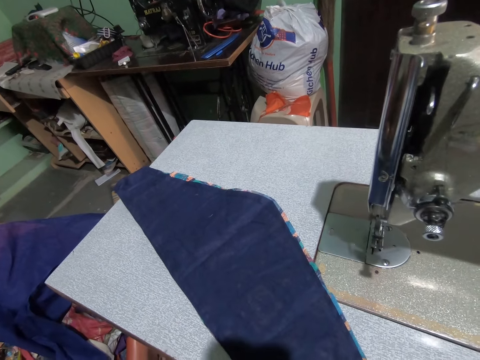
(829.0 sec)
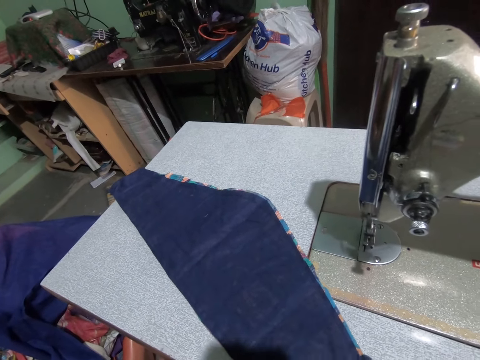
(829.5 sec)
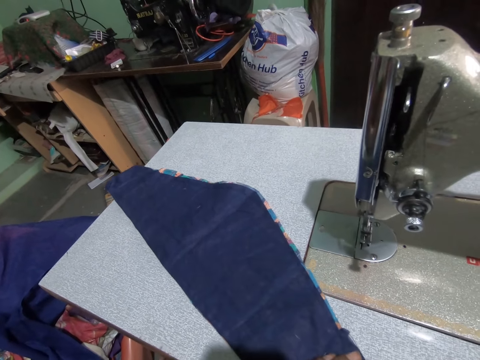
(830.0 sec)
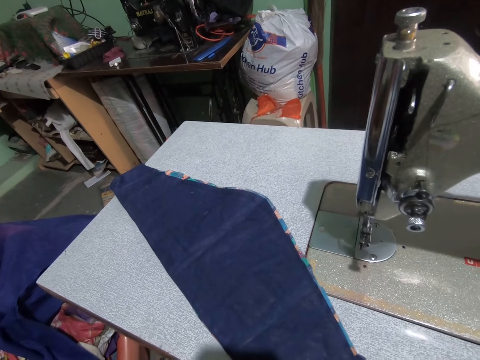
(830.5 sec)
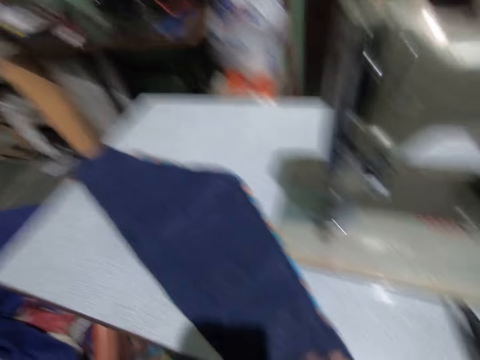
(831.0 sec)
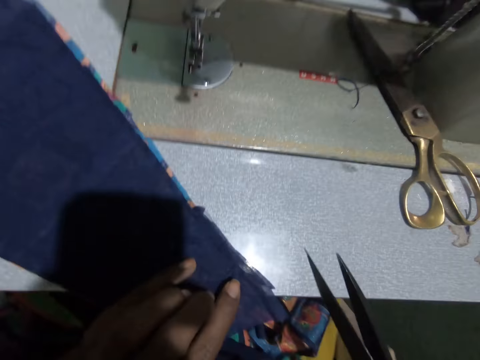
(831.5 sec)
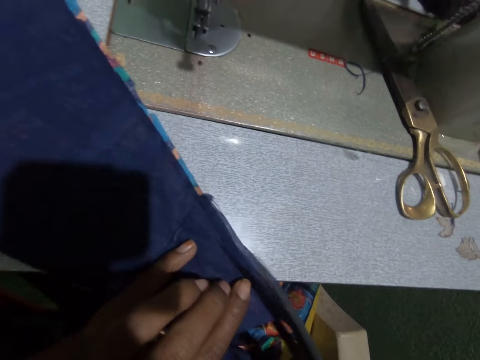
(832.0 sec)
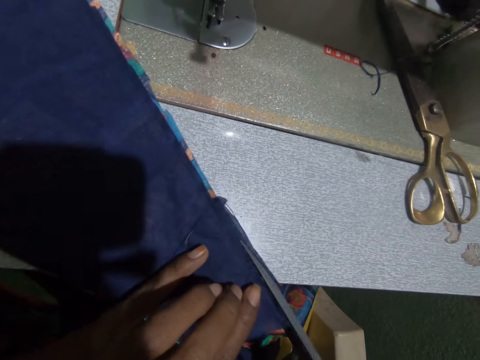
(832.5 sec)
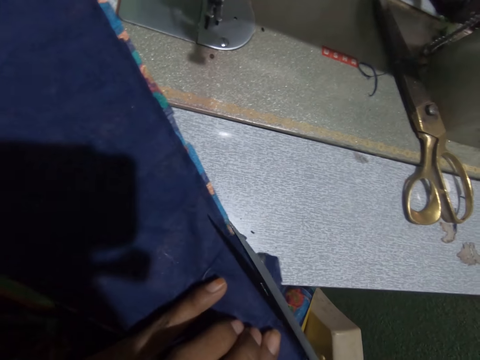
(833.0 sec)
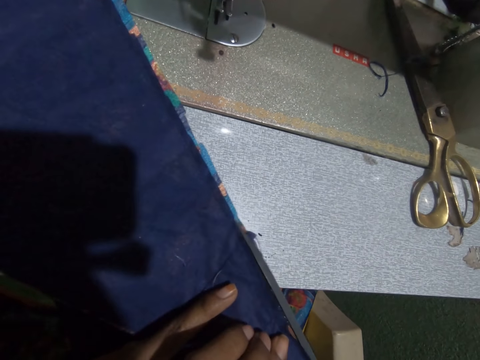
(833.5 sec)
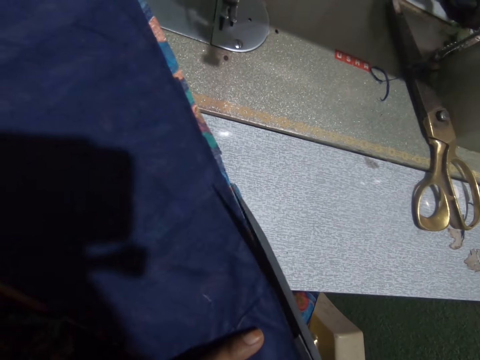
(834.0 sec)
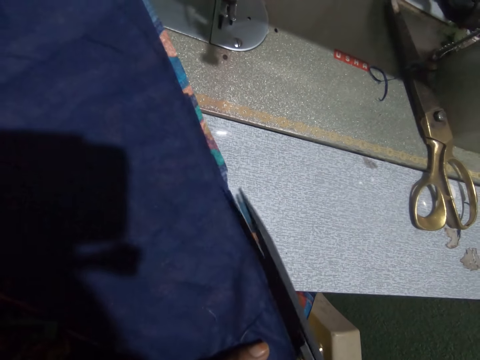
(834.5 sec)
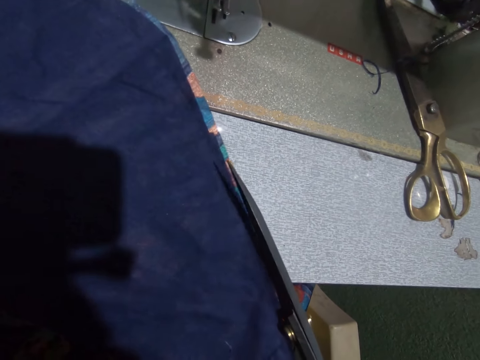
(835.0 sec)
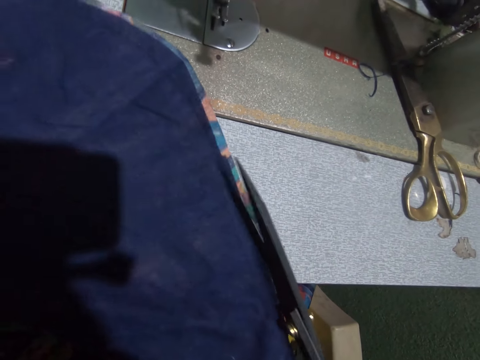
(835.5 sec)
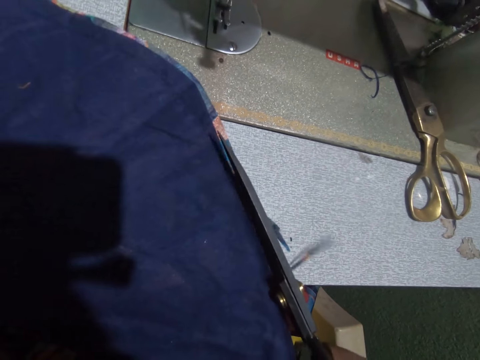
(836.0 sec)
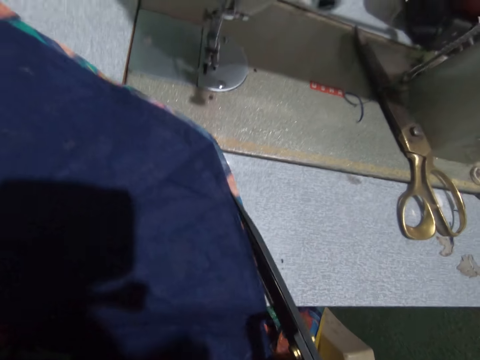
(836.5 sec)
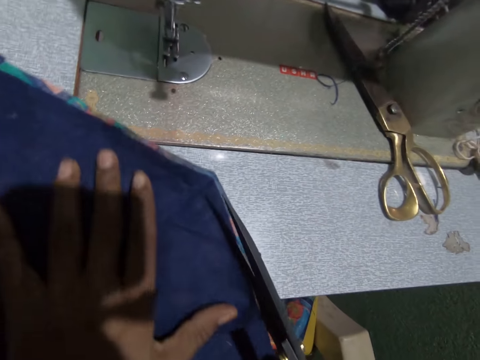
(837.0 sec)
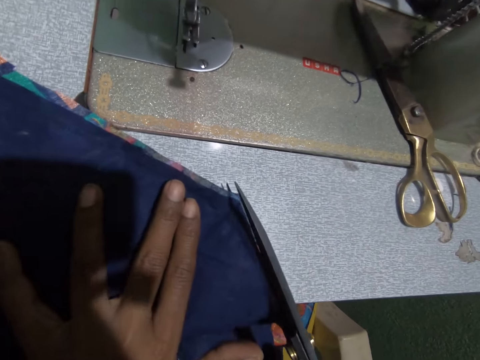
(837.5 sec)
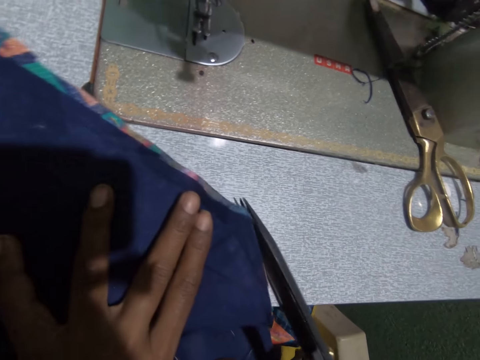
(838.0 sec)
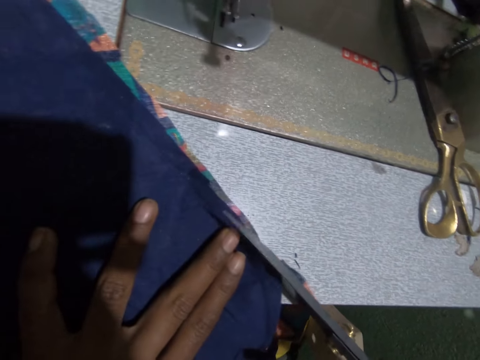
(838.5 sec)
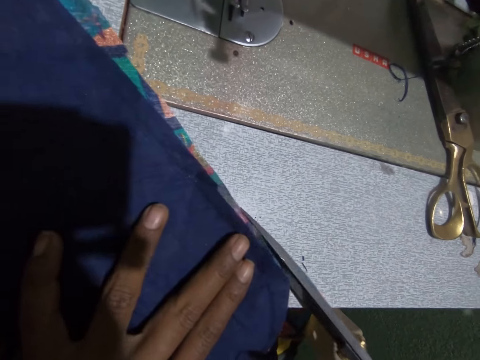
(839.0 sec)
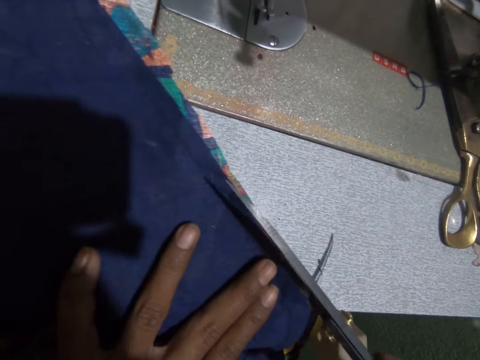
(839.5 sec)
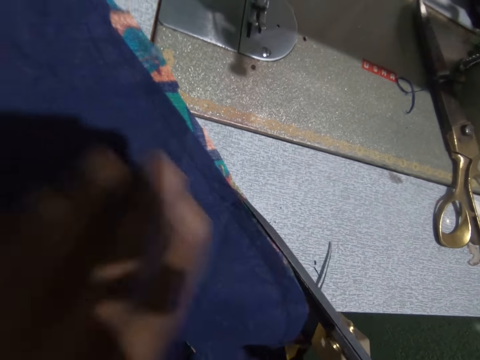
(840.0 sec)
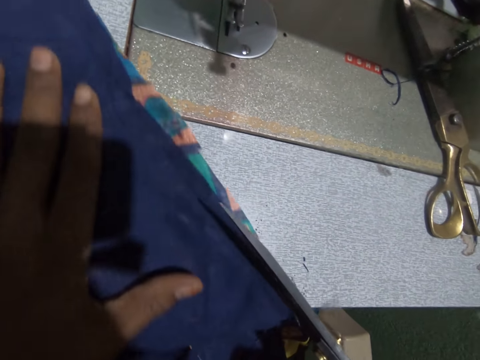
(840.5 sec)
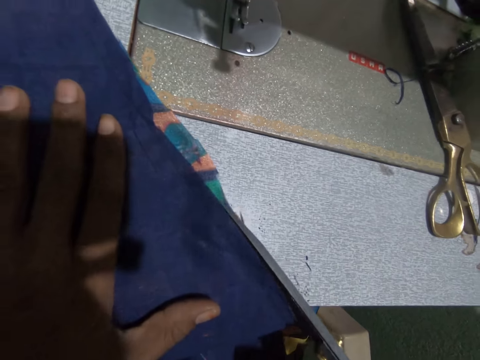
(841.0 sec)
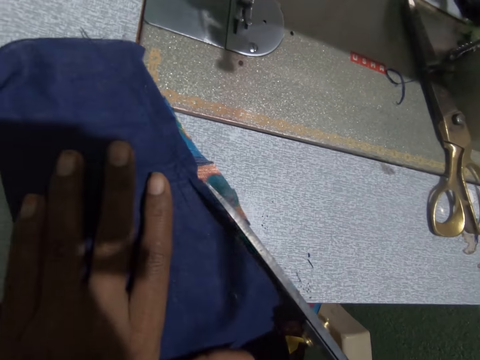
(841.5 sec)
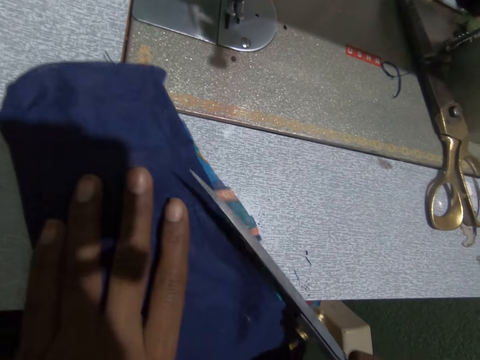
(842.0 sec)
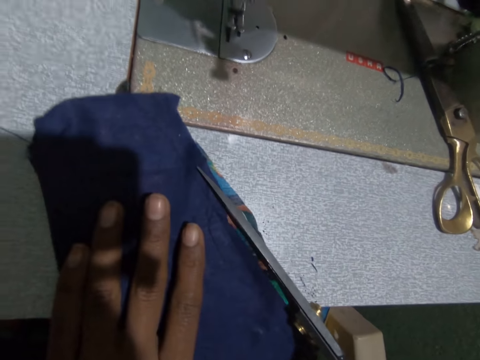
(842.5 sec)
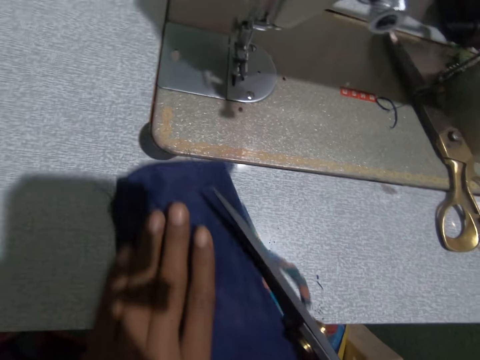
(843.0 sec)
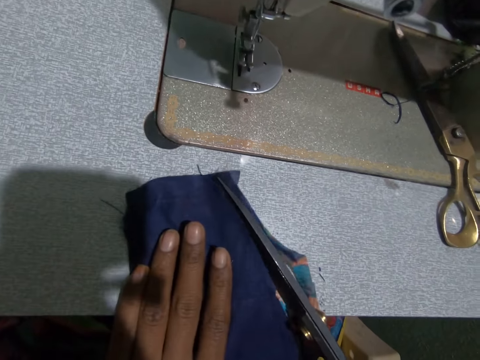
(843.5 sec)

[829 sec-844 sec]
The camera wearer cuts some pieces off the cloth with the scissors with her right hand.

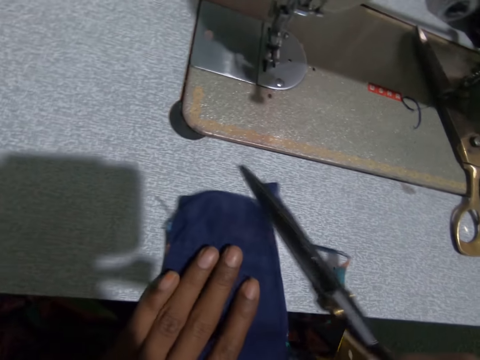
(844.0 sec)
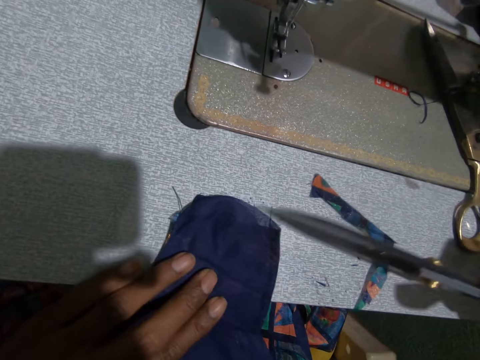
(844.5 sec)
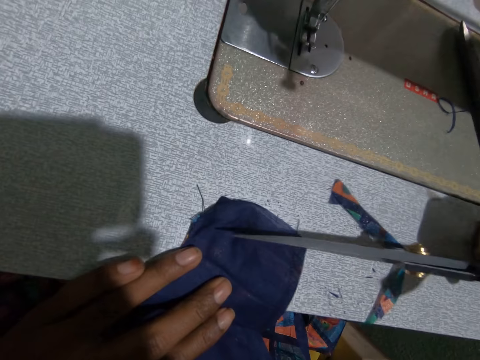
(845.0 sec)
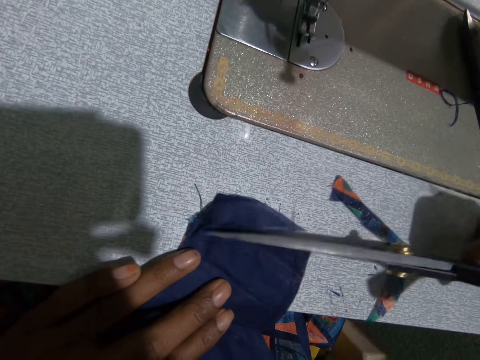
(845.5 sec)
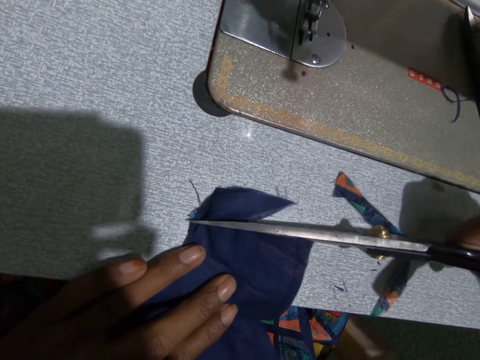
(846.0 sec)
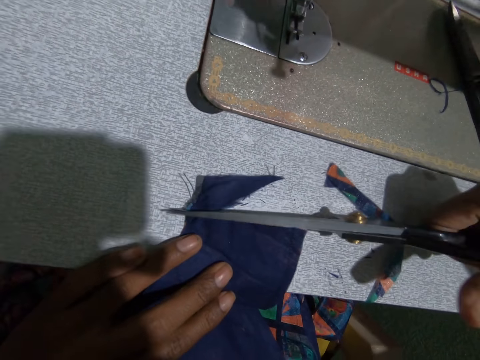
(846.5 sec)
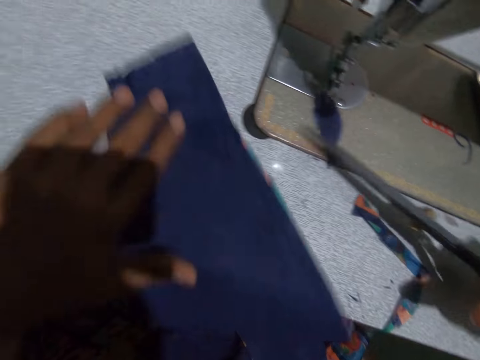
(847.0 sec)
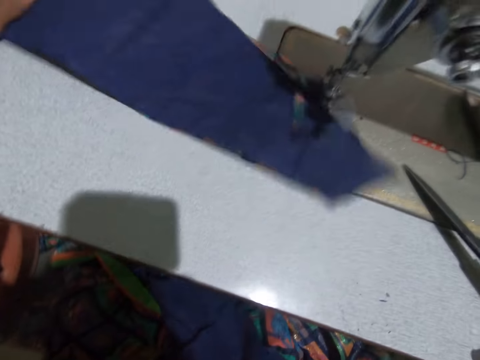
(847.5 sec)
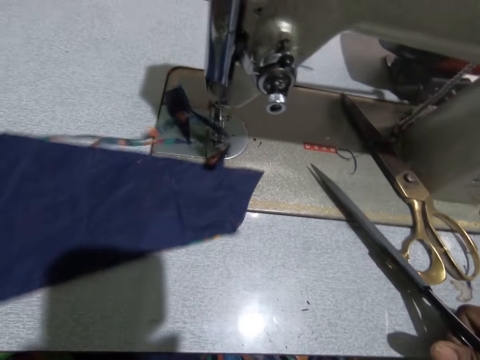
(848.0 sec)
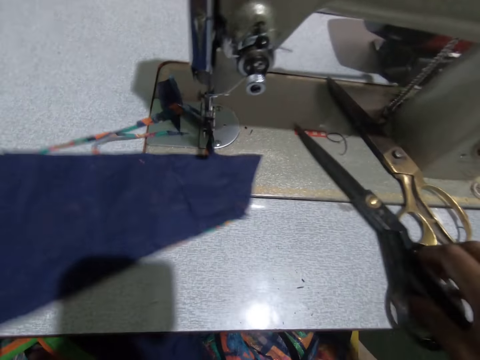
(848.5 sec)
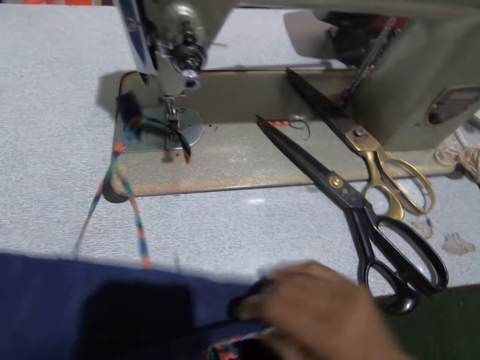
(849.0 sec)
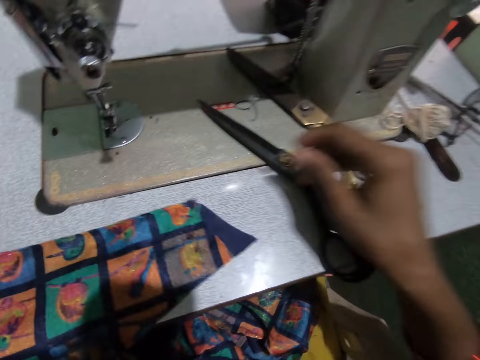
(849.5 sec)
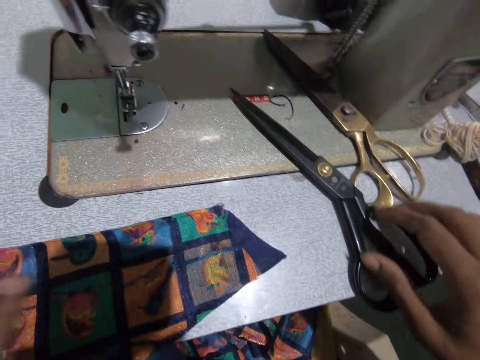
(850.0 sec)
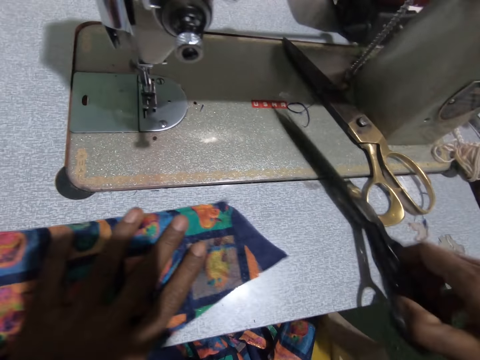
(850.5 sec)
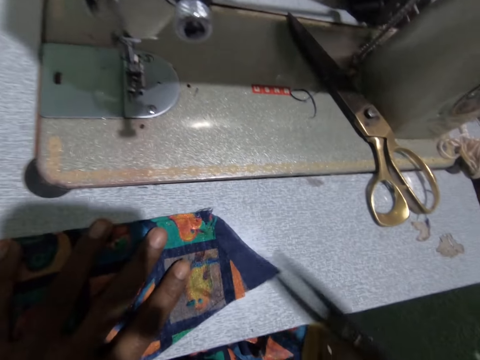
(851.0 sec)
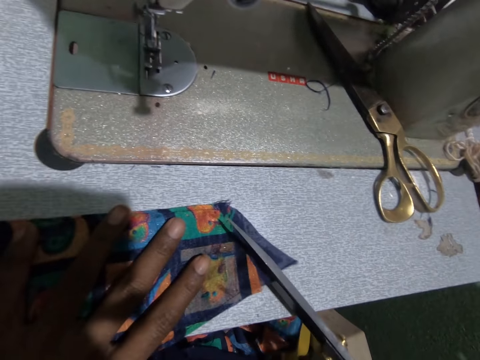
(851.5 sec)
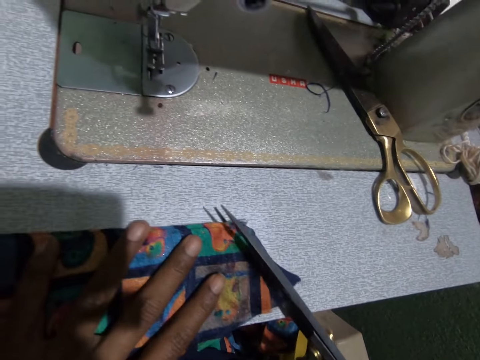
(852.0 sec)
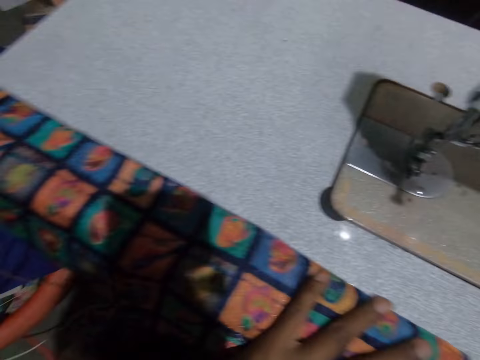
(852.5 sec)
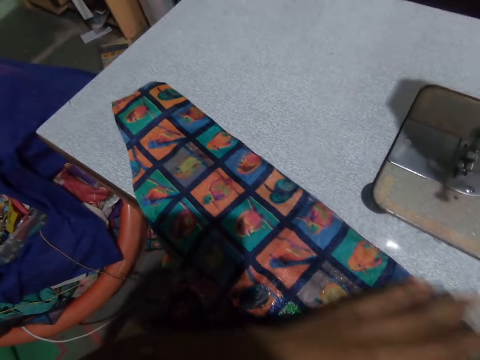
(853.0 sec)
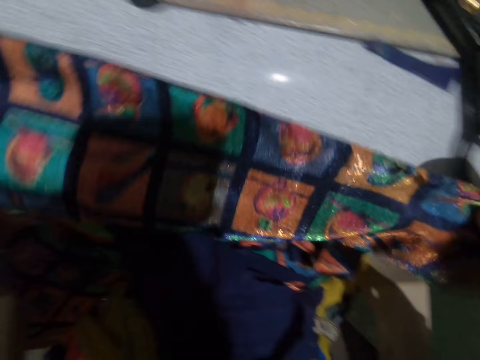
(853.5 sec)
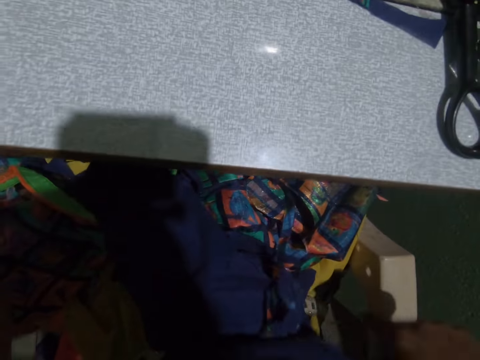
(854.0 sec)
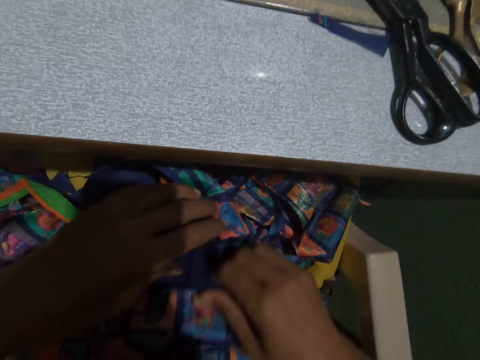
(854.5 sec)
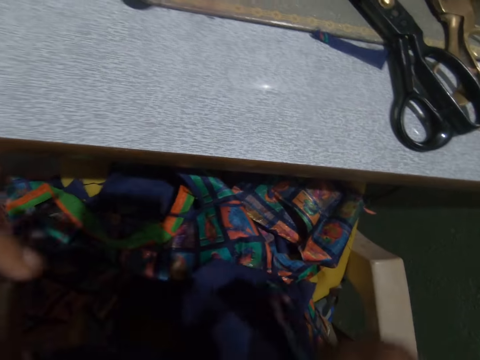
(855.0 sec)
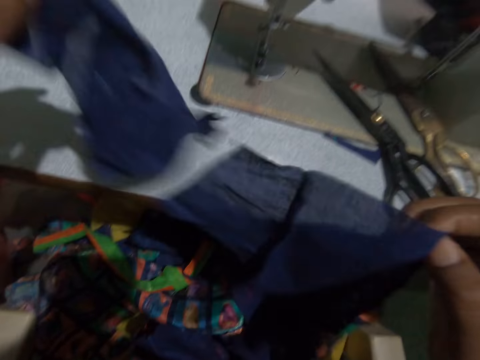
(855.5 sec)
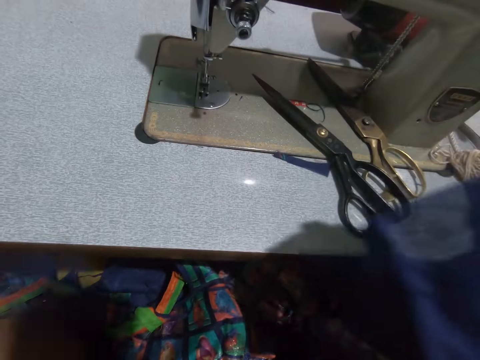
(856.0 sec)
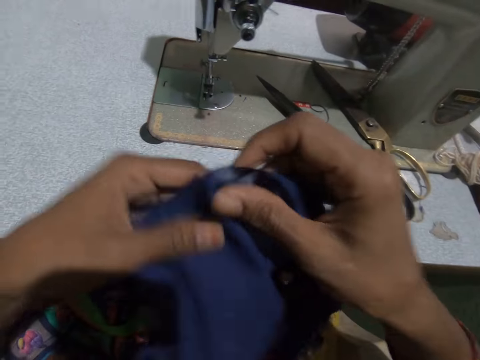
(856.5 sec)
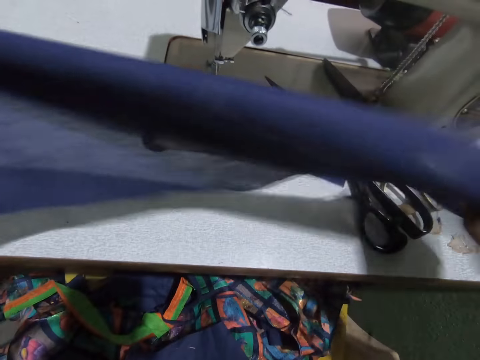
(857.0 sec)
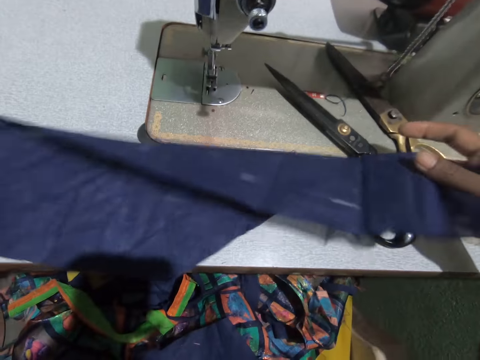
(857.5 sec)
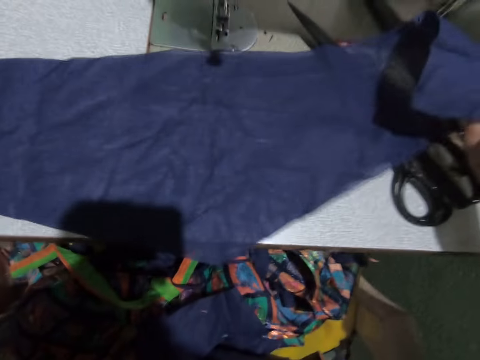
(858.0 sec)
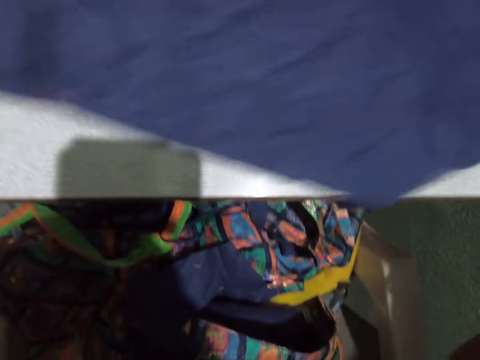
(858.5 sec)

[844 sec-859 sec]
The camera wearer pushes the cloth on the sewing machine table. She places scissors on the machine table. She turns the cloth on the table. She takes the pair of scissors. She sings a song. She cuts some pieces off the cloth with the scissors with her right hand. She returns the scissors to the sewing machine table and positions the cloth on the table. She removes the cloth from the table with both hands. She picks up two pieces of cloth from a bag with both hands. She drops one piece of cloth on the bag with her left hand. She drops the other cloth on the sewing machine table. She opens up the second piece of cloth with both hands. She lifts the cloth from the sewing table.
